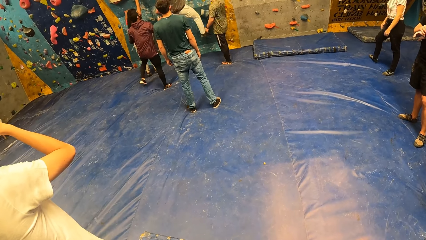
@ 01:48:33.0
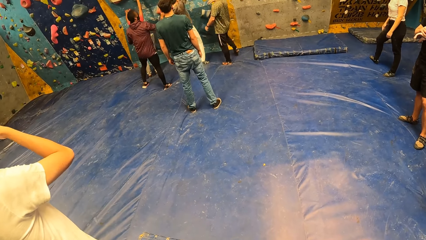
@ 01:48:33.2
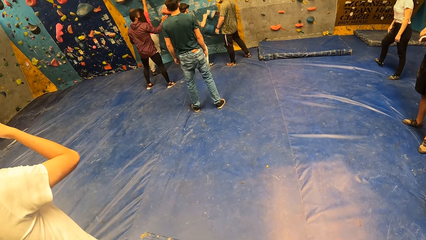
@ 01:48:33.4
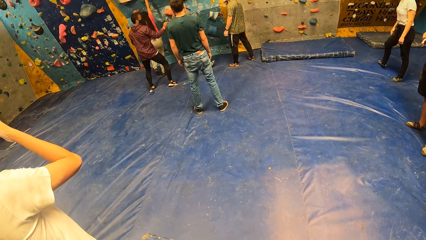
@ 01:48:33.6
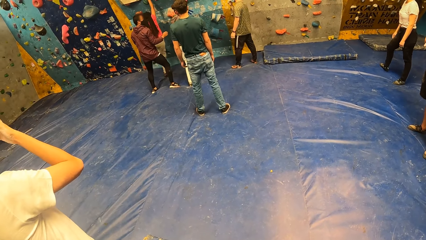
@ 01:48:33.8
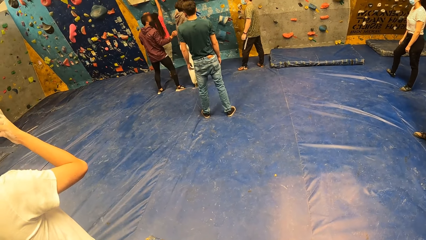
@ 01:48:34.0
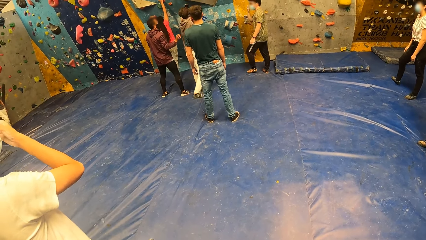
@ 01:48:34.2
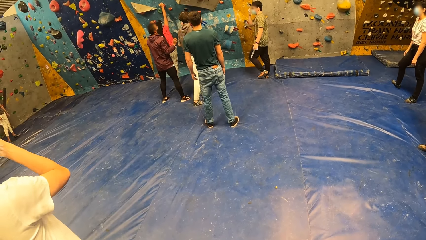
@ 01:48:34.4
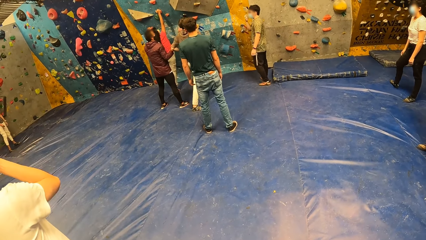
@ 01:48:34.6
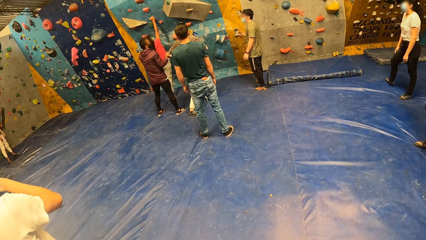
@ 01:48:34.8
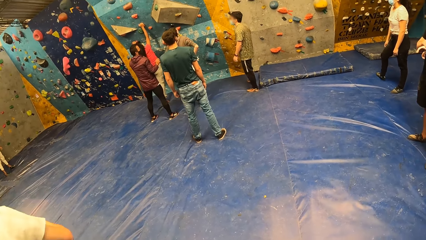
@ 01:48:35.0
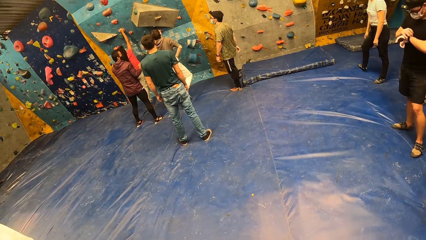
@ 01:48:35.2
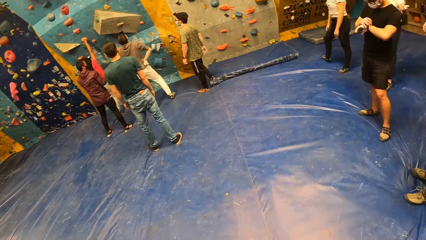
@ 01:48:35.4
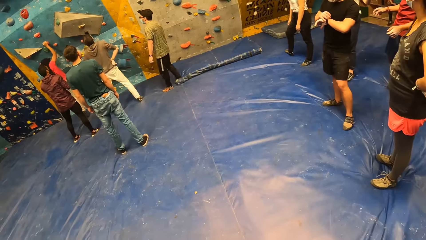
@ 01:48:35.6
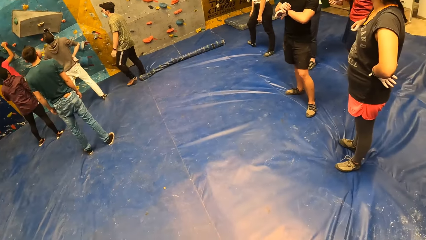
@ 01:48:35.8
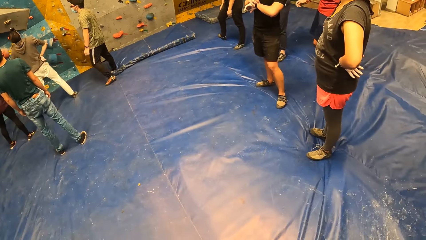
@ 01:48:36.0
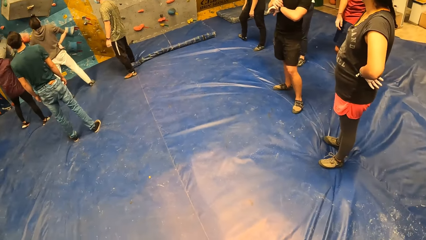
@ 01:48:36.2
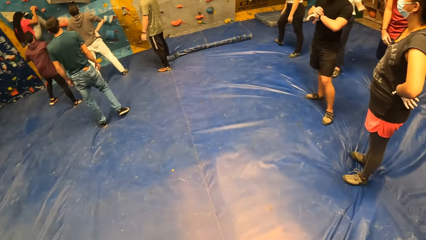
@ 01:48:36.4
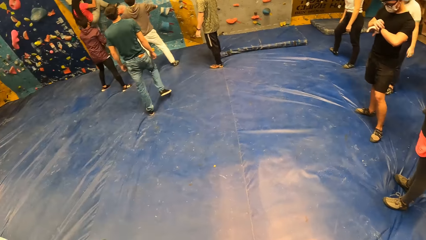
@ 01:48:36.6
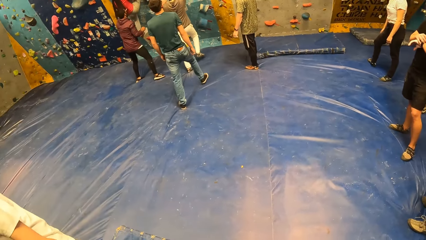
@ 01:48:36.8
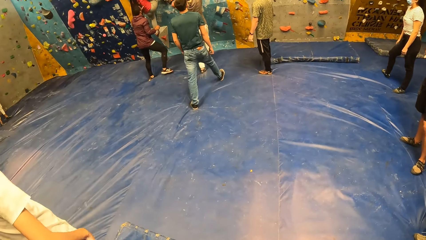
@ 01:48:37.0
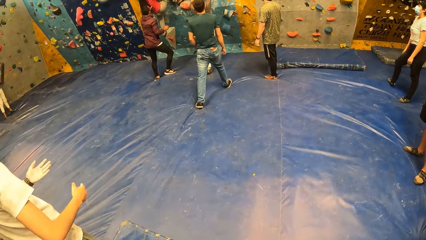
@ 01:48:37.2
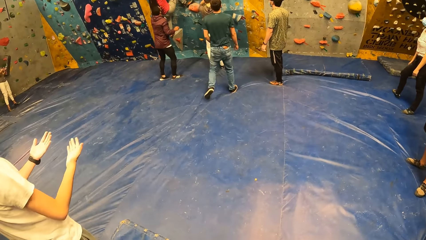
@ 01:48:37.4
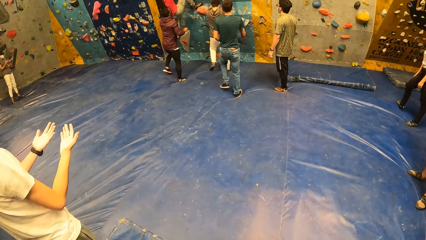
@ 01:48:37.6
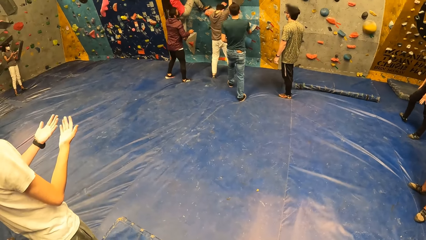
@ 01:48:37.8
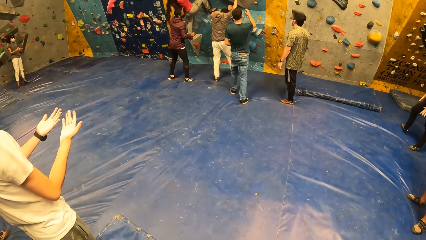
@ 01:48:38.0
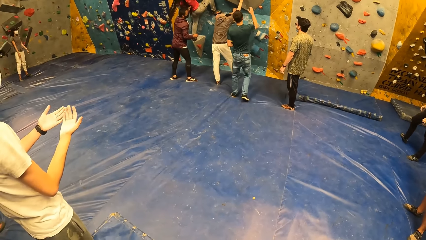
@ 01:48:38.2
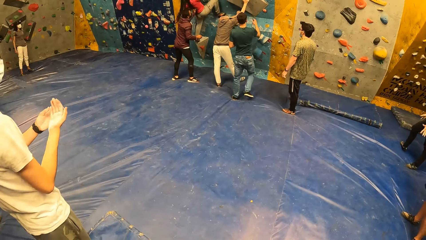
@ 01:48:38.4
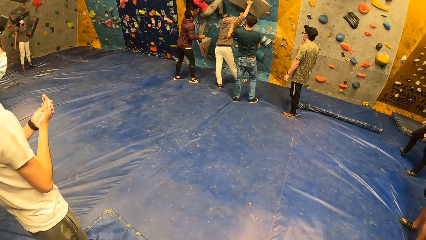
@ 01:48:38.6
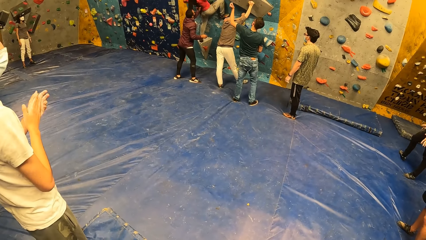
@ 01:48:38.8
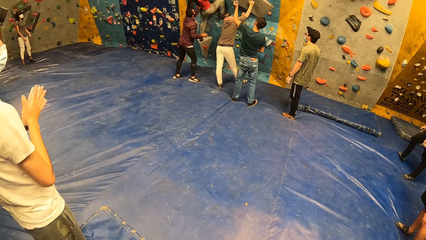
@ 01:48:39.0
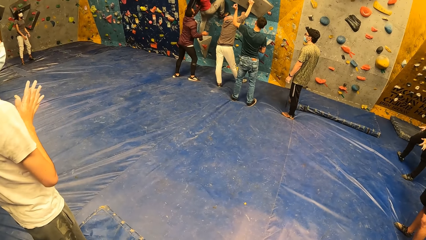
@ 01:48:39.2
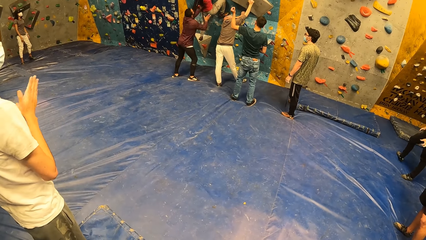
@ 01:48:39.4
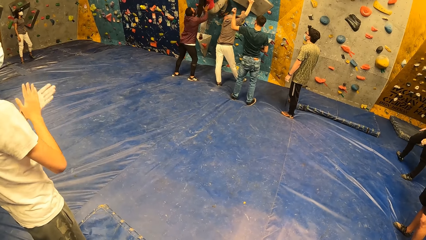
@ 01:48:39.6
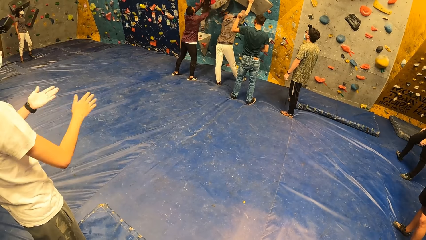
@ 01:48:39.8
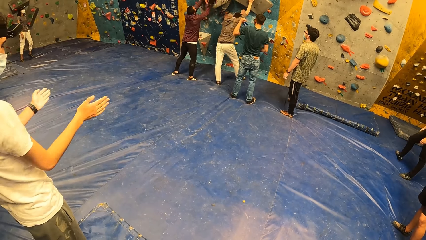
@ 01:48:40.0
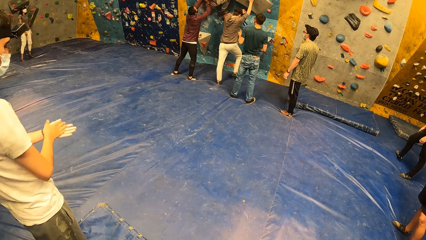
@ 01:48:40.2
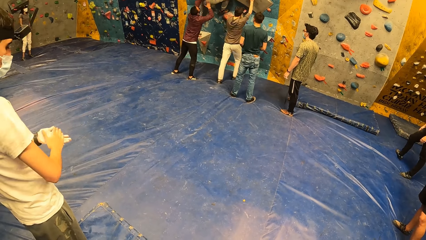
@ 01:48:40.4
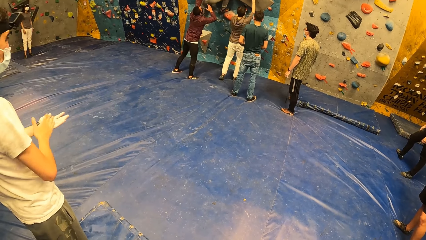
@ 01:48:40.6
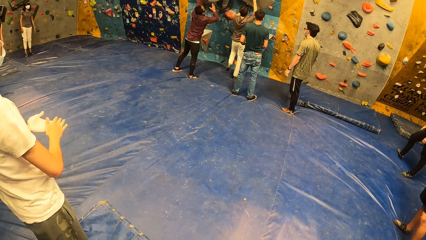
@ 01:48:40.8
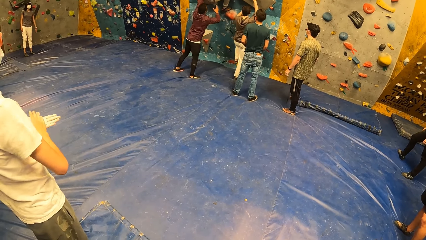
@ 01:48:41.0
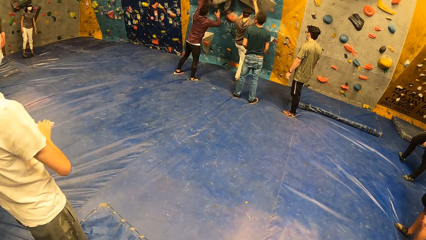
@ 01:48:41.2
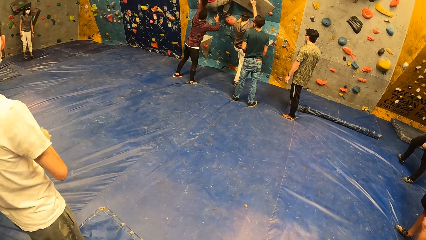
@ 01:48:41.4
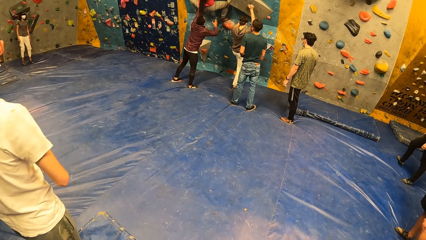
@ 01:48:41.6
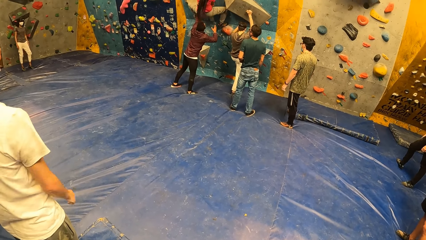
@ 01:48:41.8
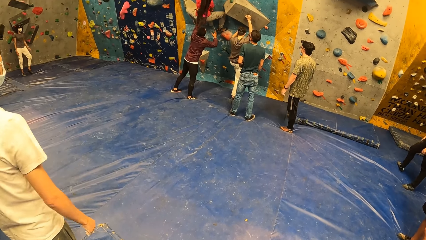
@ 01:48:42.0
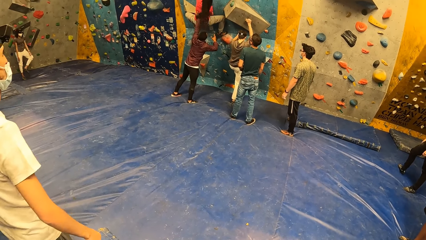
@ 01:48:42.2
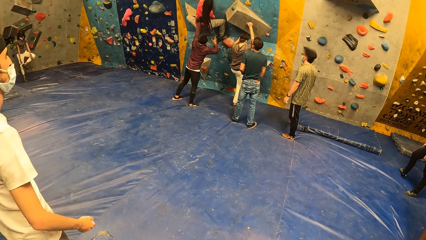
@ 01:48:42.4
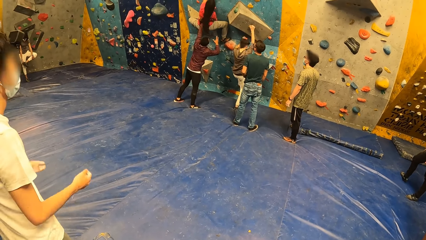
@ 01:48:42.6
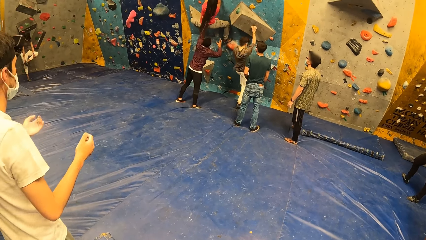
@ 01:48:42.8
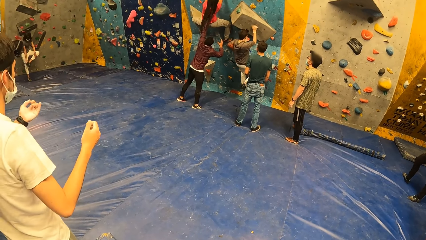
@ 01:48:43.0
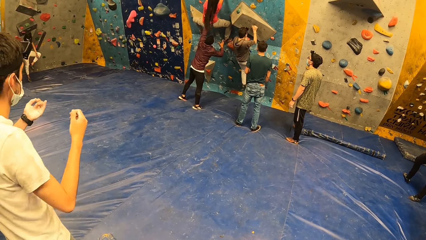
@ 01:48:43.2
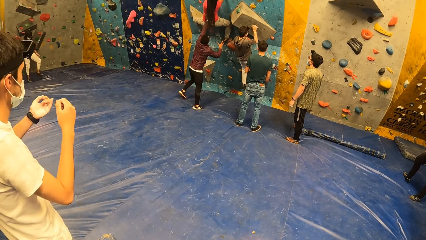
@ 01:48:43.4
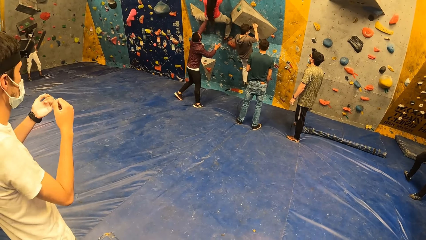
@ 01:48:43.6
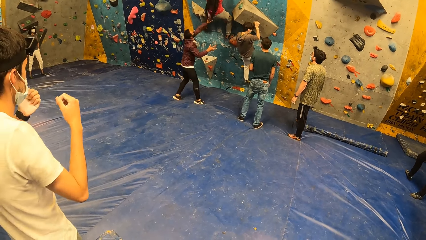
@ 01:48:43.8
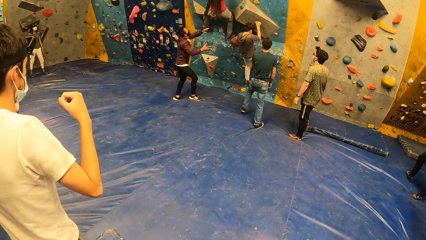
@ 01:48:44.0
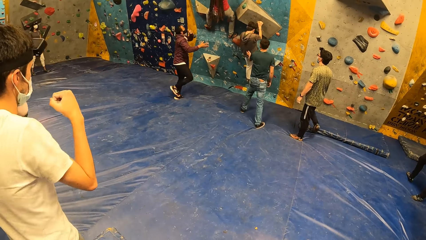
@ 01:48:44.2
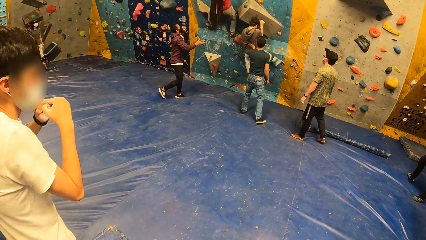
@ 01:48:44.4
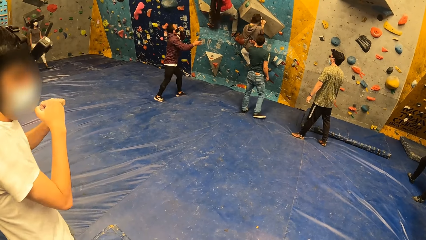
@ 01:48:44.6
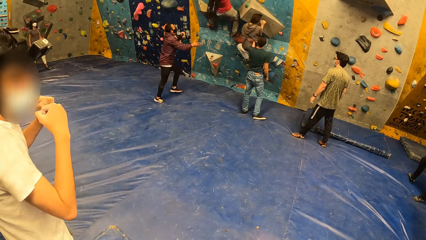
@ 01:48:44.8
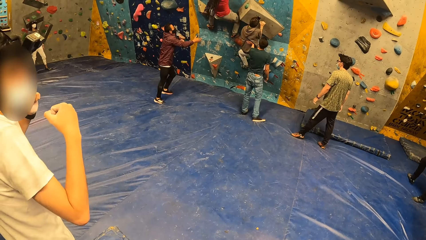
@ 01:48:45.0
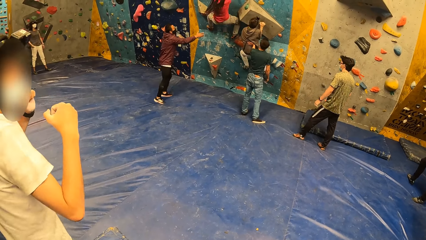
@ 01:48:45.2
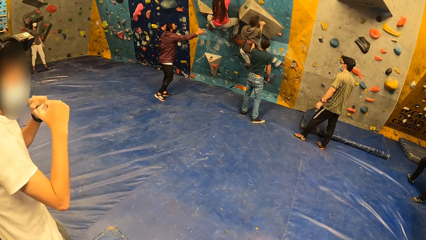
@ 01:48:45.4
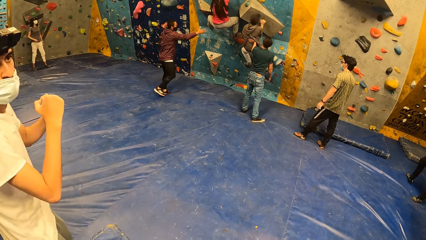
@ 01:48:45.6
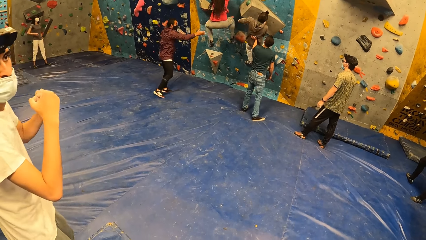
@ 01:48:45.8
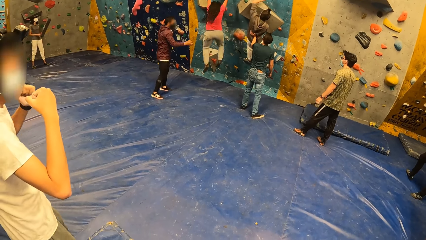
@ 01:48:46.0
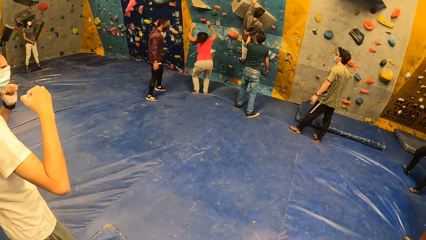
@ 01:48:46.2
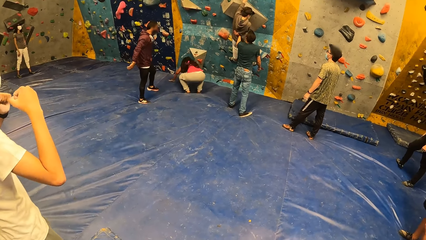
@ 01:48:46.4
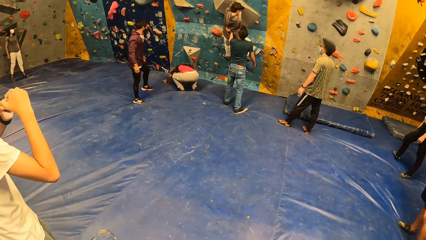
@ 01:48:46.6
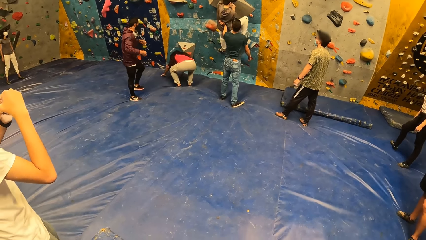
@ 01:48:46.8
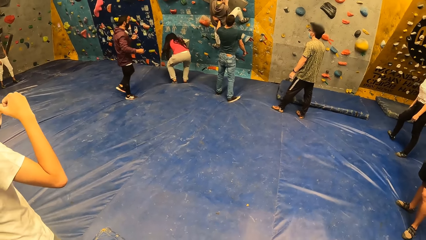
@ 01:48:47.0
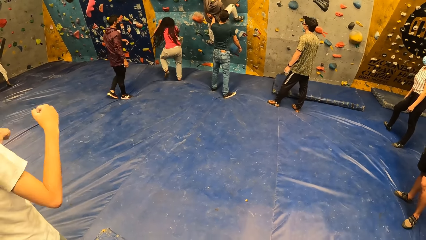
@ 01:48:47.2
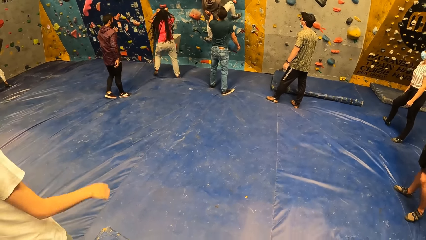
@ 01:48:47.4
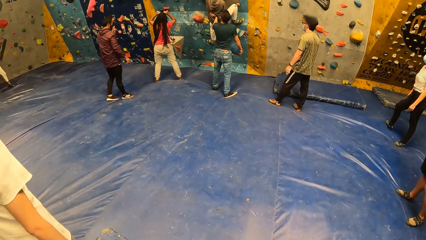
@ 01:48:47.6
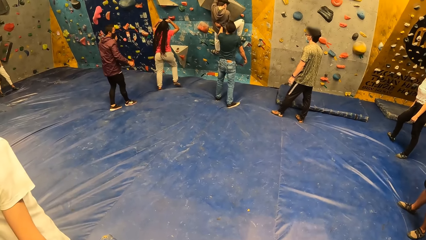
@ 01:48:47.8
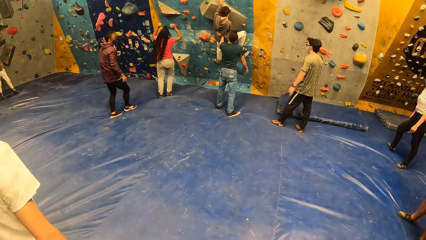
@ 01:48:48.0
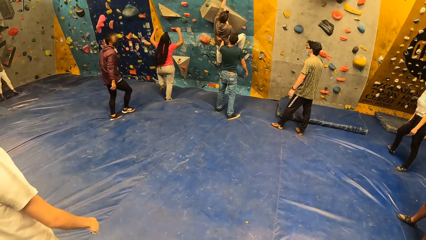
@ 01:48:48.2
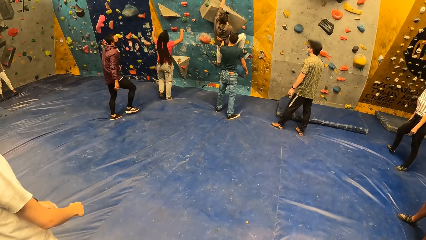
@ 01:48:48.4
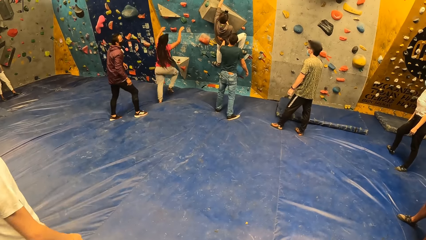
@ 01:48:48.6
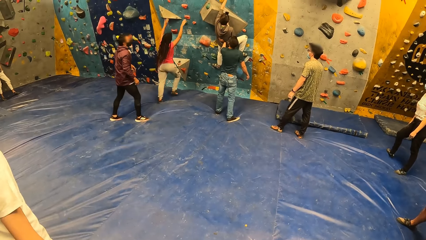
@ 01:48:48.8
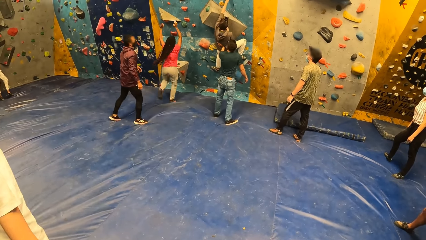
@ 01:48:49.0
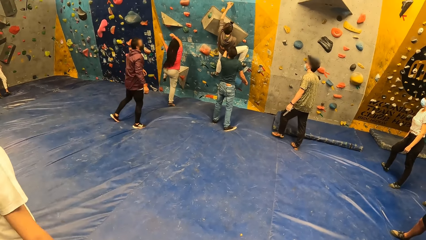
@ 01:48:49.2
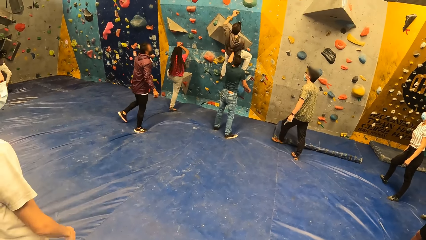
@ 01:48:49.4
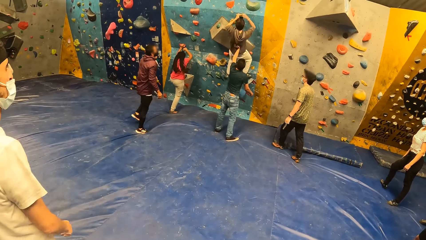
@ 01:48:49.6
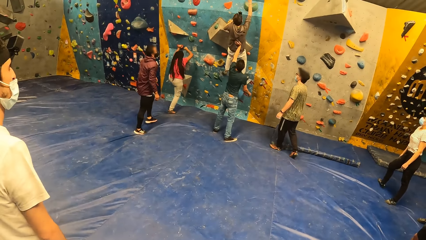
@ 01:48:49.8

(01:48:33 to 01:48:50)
The camera wearer looks around.
